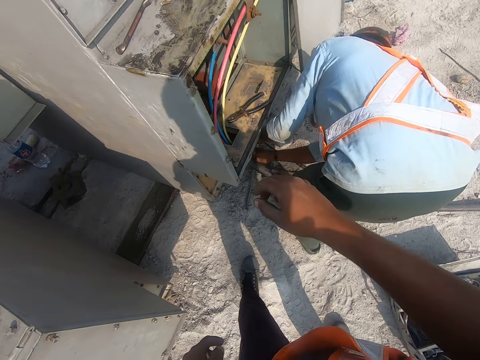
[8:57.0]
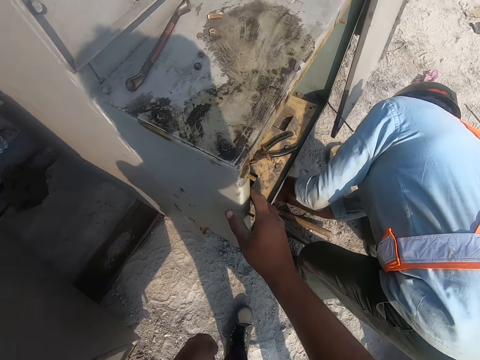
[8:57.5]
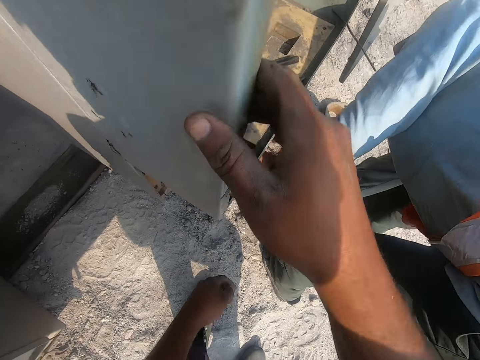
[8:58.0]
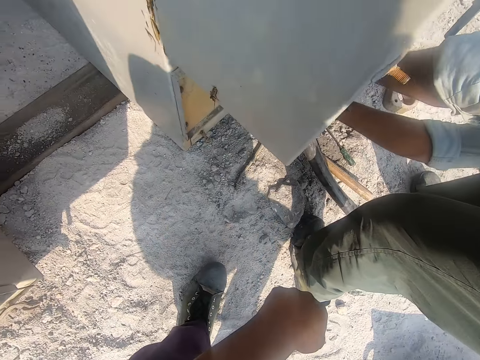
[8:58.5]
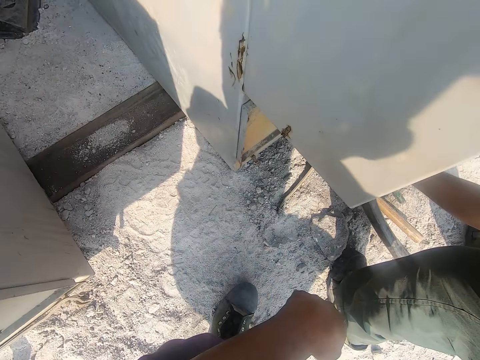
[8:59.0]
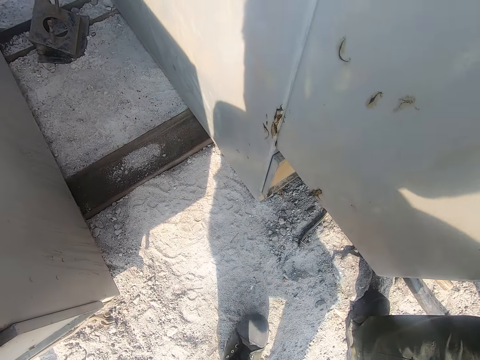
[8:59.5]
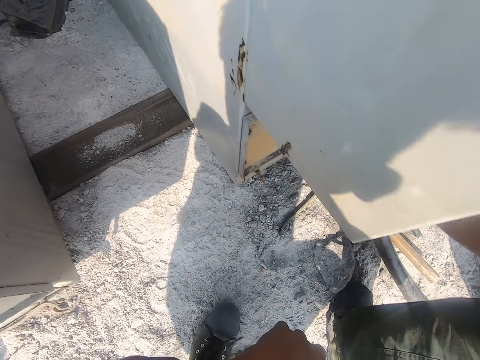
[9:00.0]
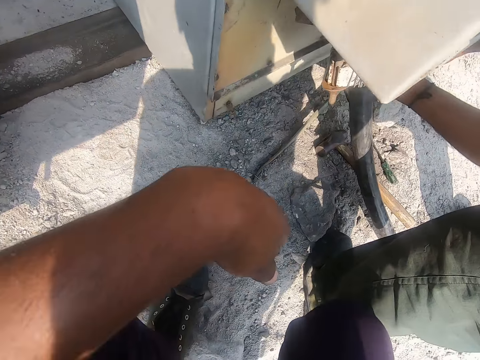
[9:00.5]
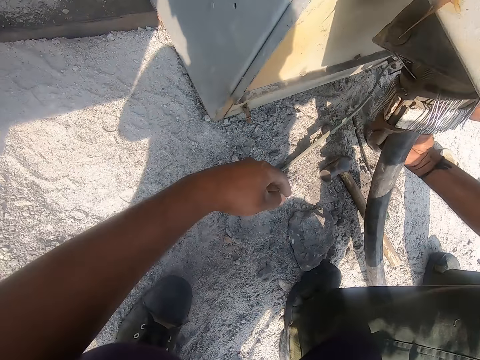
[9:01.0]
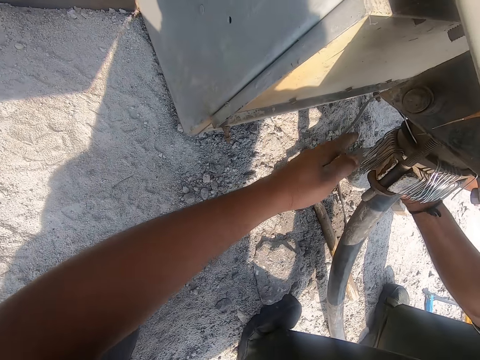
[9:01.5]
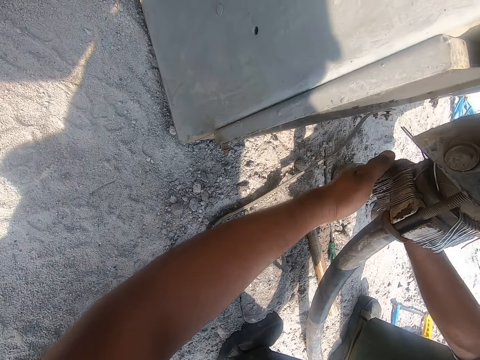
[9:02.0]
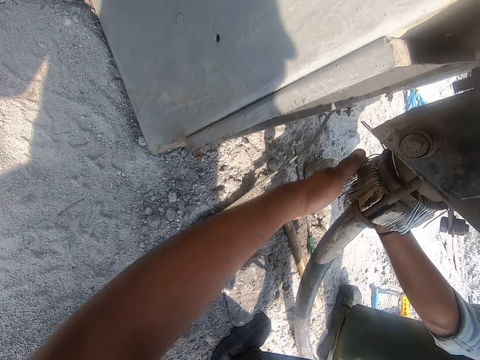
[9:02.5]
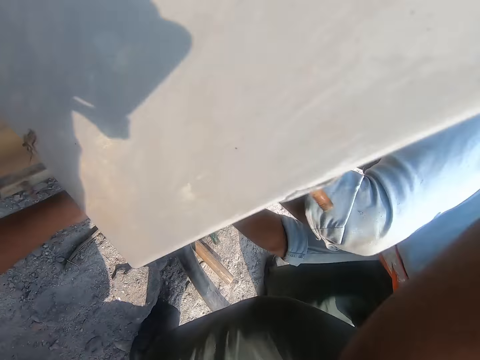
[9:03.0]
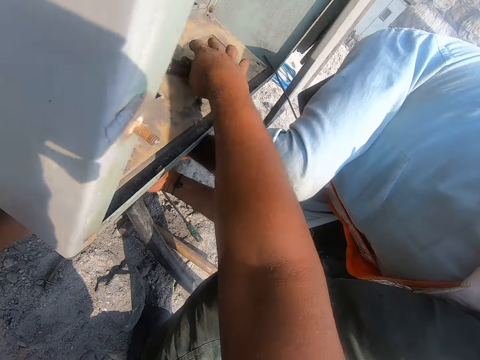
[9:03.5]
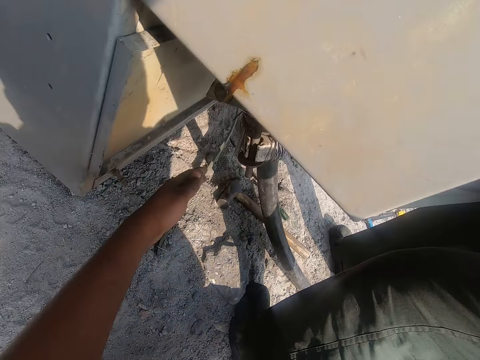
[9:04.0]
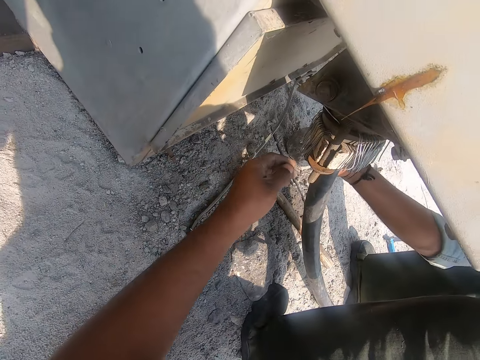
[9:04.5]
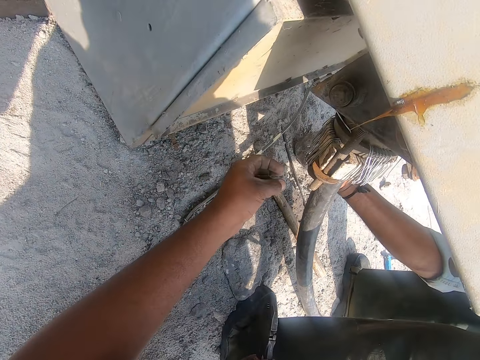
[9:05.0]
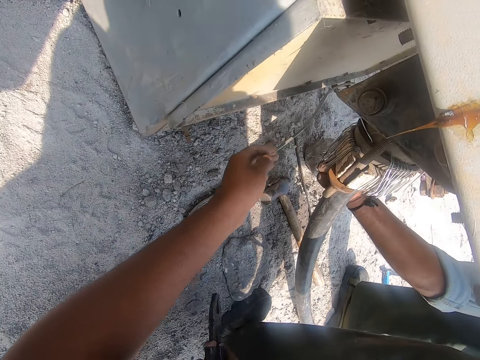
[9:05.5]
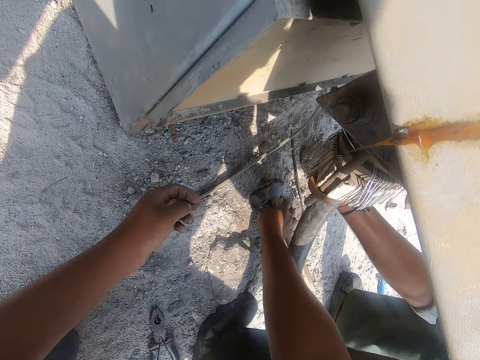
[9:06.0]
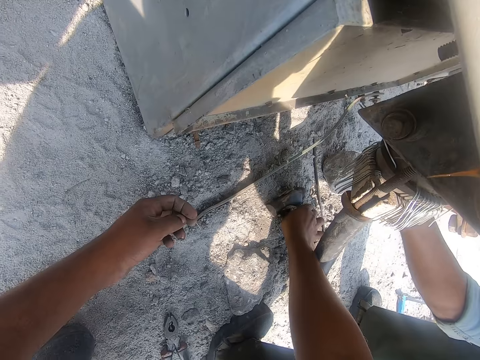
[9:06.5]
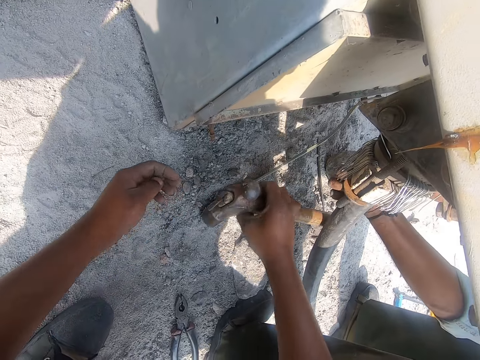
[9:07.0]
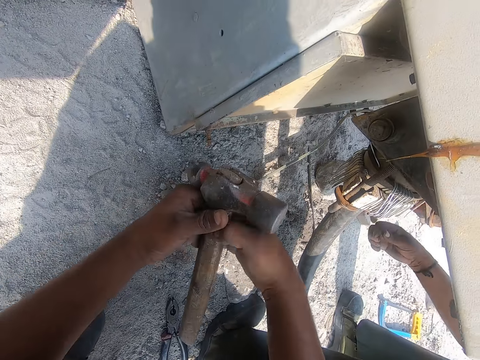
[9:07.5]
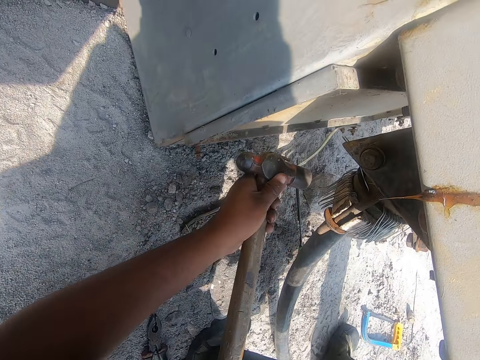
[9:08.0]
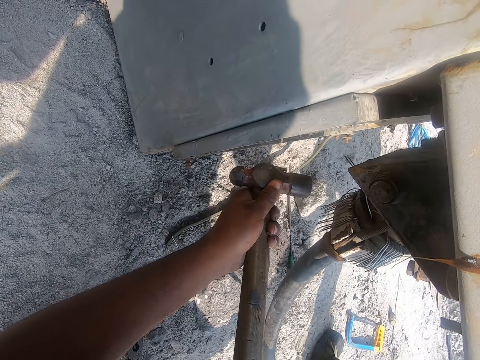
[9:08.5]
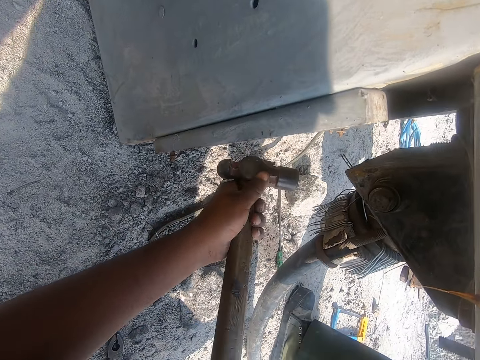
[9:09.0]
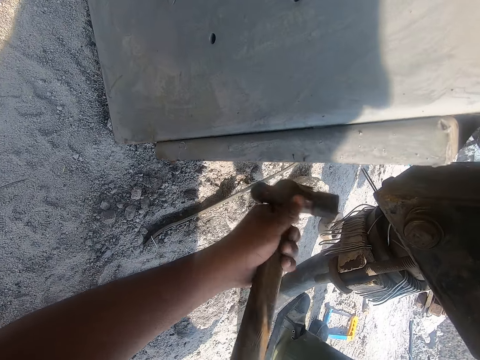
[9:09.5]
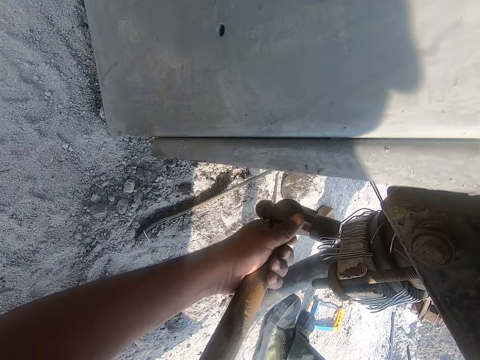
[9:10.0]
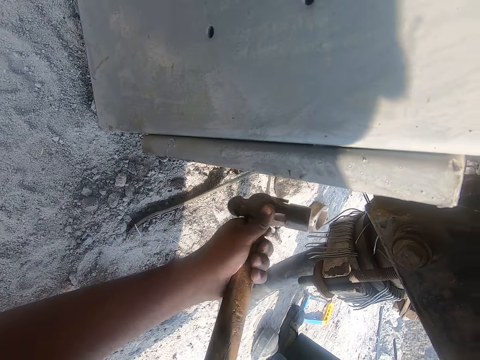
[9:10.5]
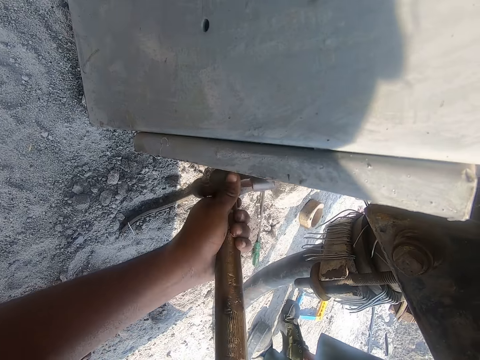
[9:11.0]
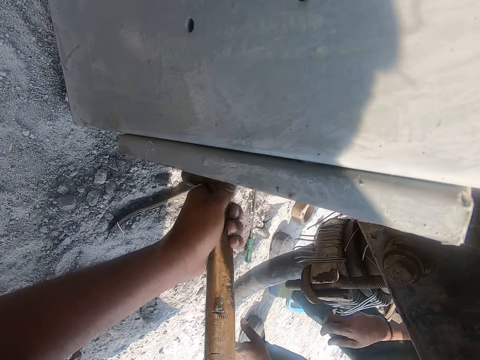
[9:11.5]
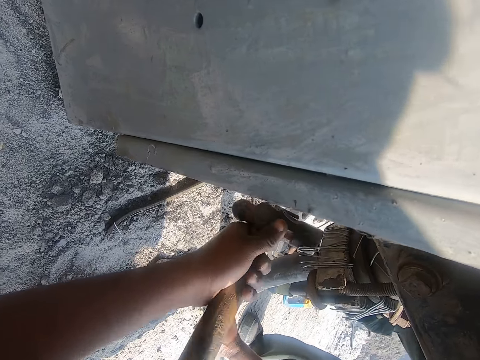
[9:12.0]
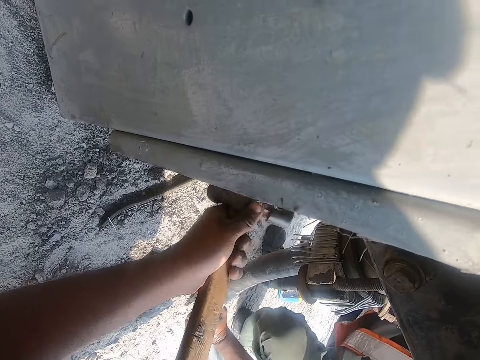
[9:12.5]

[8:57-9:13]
The camera wearer holds the cable with his left hand. He touches the wires. He picks up the hammer with his right hand. He puts the hammer on his left hand. He hits the cable or structure with the hammer.

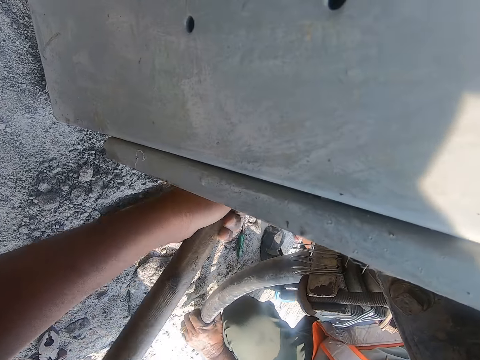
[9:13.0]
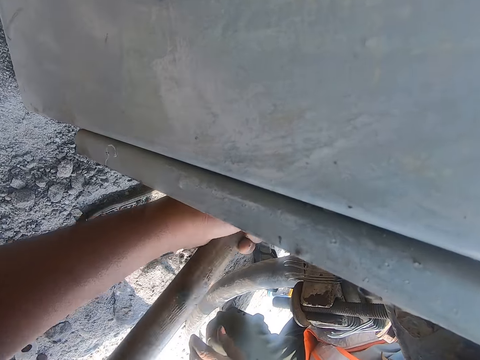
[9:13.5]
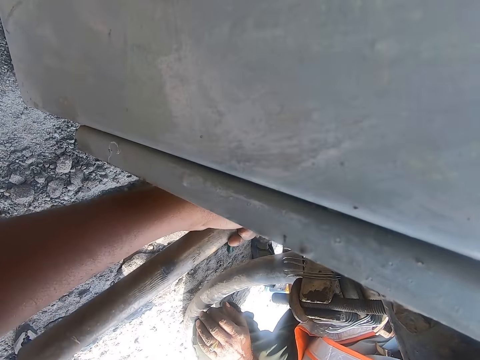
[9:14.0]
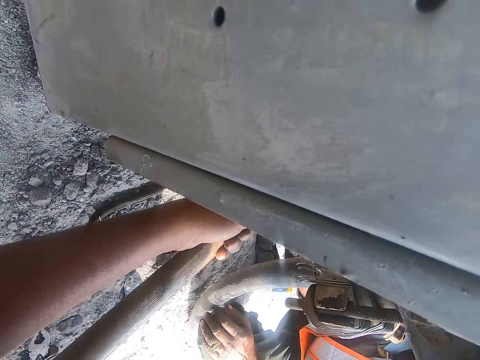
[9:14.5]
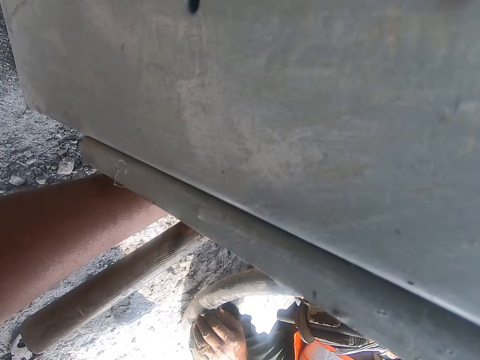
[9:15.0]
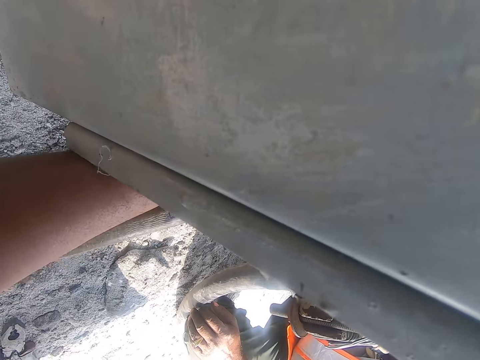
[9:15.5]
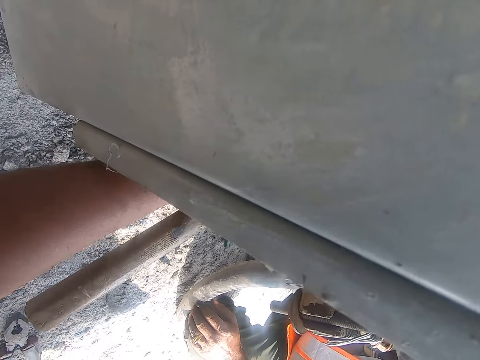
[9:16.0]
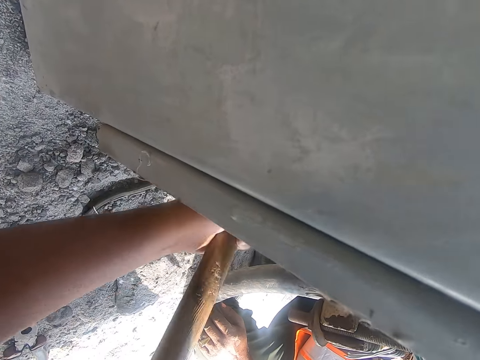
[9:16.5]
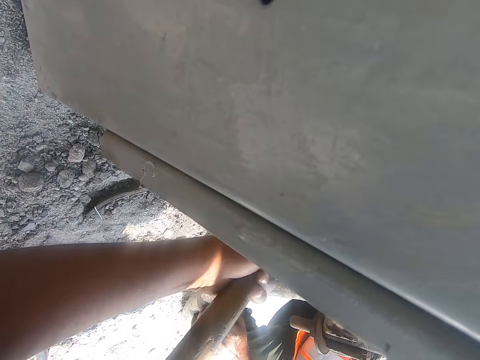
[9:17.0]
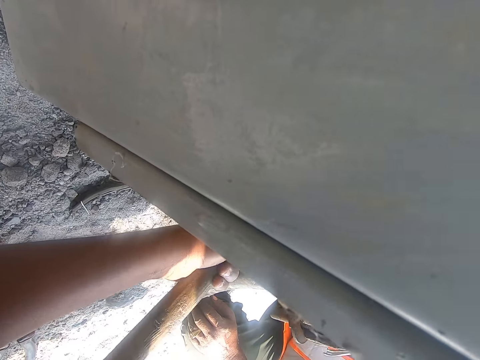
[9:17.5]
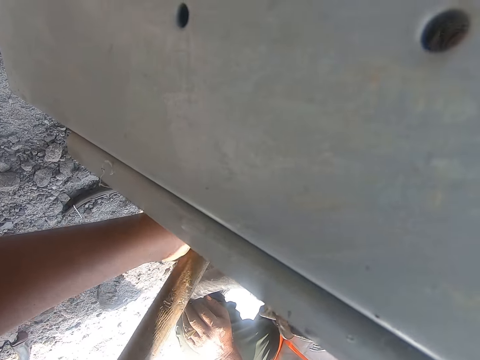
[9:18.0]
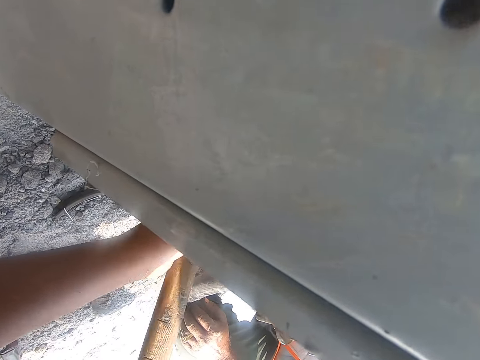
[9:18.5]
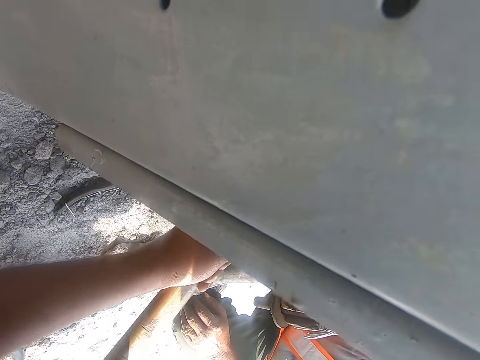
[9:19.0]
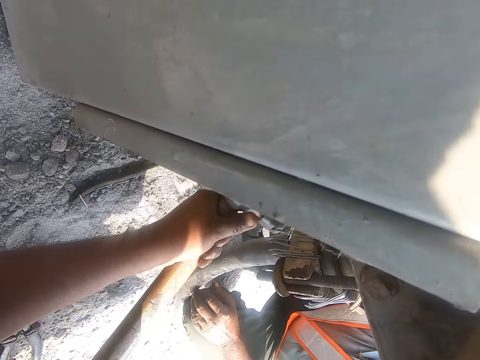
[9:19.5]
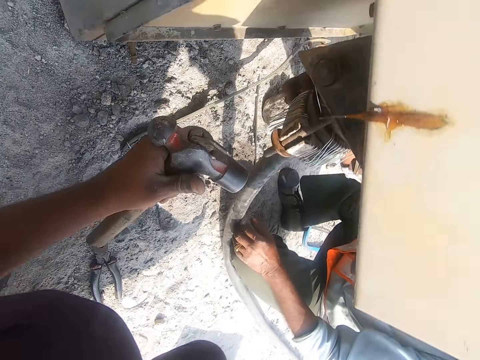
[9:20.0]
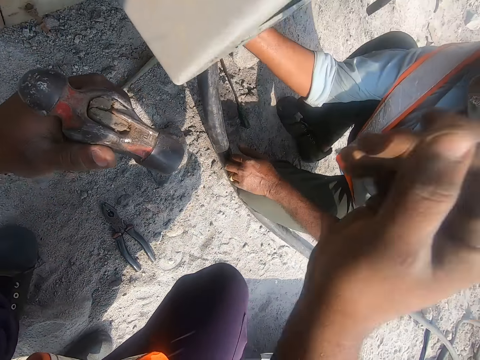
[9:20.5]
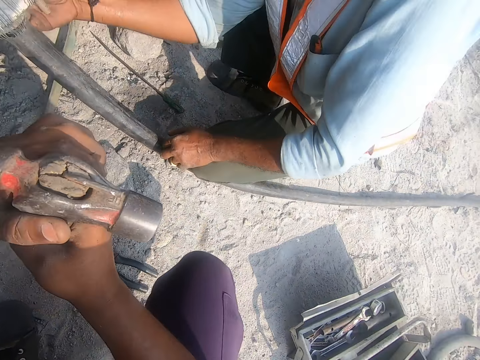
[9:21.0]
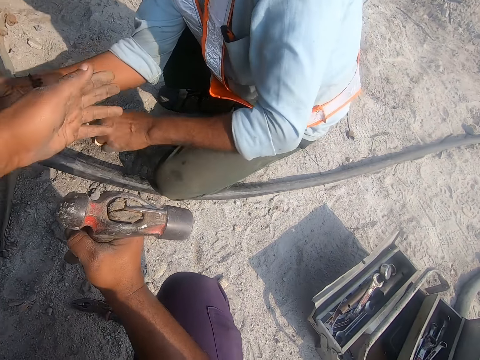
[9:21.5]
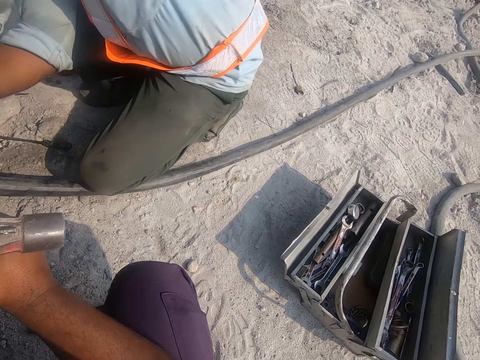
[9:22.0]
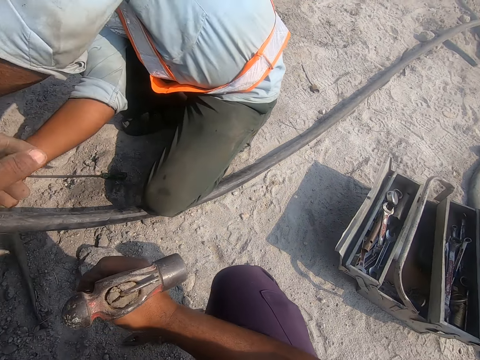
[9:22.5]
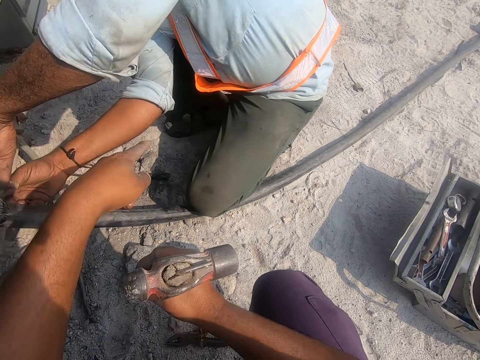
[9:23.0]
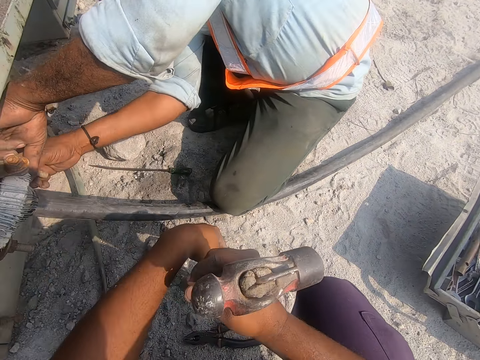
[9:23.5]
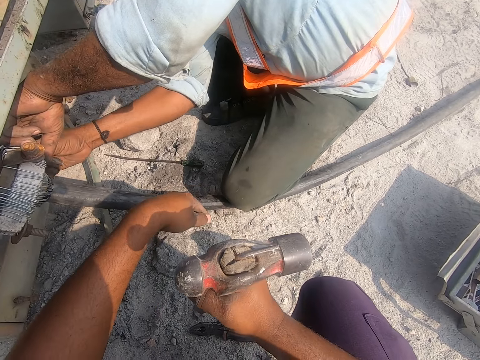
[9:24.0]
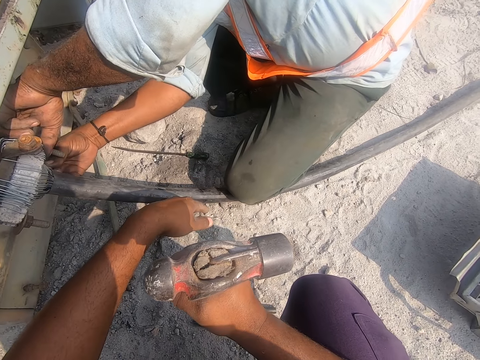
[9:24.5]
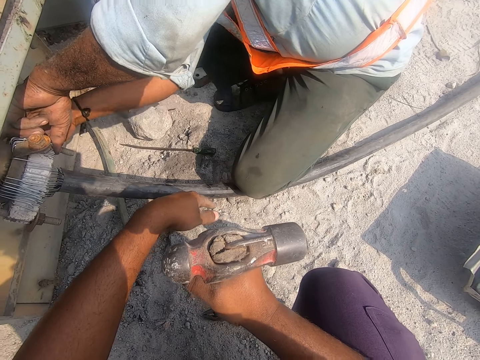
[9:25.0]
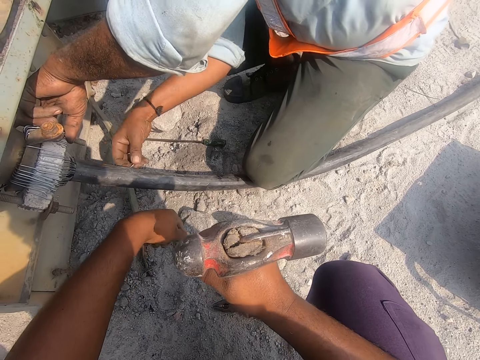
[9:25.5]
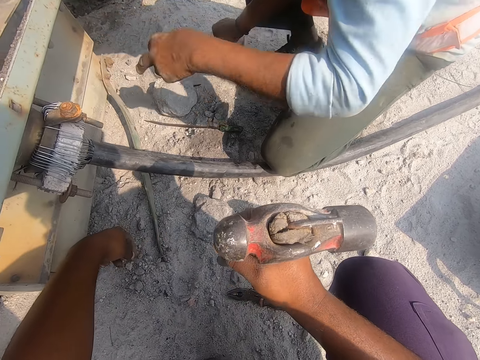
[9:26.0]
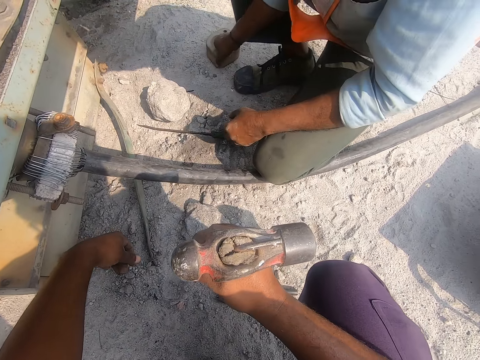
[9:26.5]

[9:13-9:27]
The camera wearer talks with a person. They point at something.
